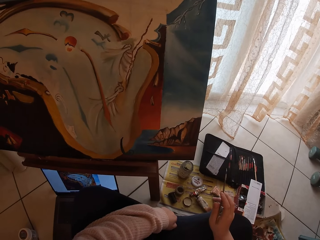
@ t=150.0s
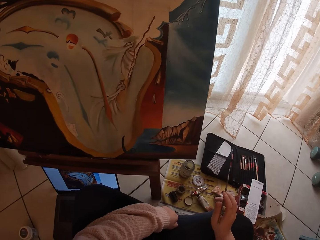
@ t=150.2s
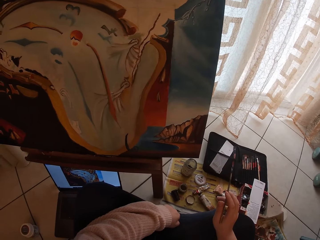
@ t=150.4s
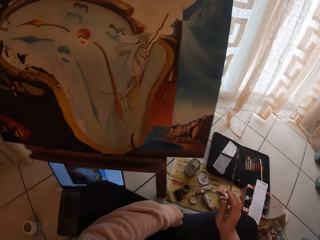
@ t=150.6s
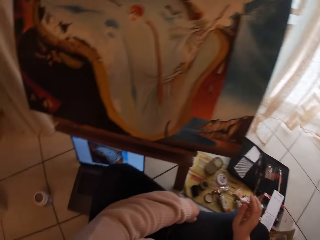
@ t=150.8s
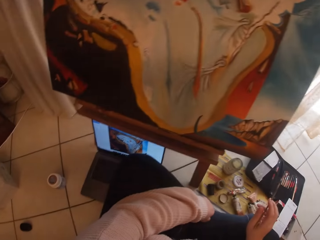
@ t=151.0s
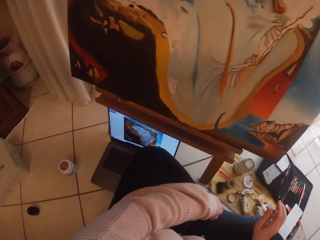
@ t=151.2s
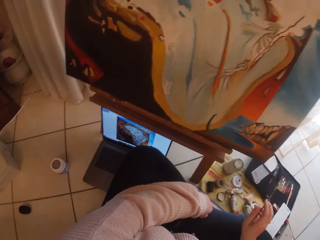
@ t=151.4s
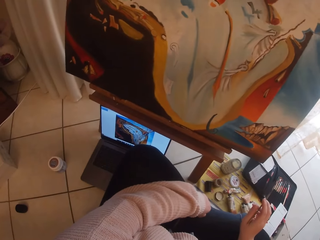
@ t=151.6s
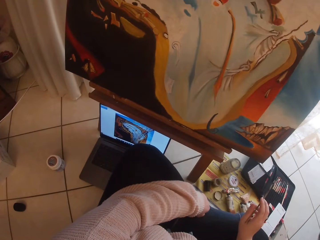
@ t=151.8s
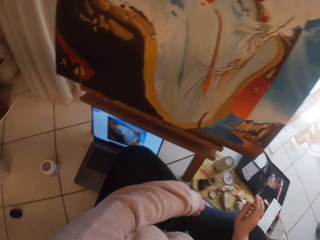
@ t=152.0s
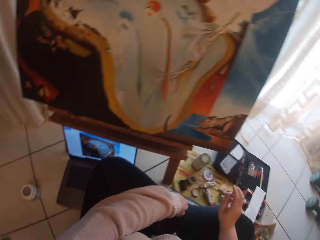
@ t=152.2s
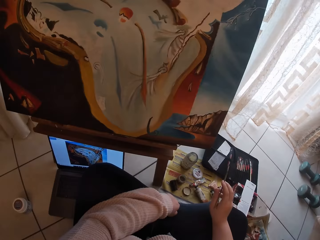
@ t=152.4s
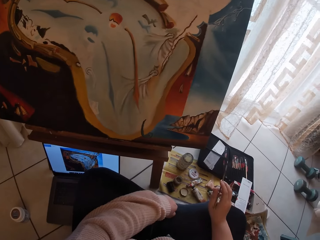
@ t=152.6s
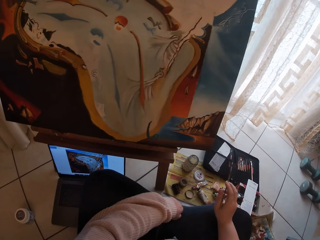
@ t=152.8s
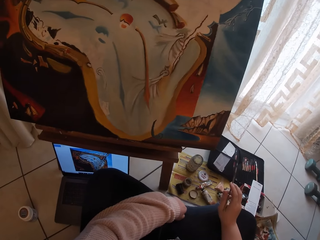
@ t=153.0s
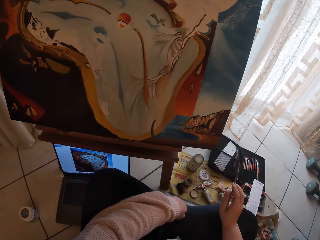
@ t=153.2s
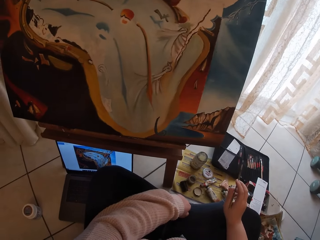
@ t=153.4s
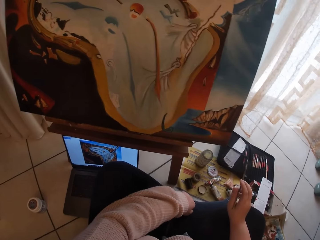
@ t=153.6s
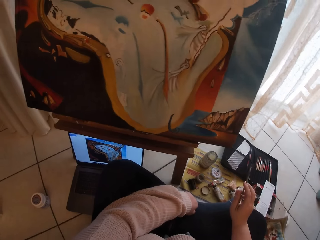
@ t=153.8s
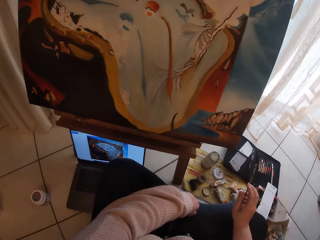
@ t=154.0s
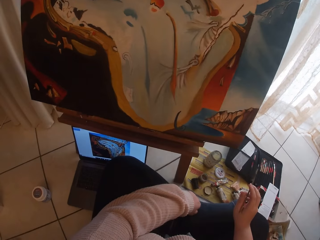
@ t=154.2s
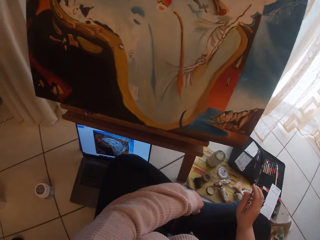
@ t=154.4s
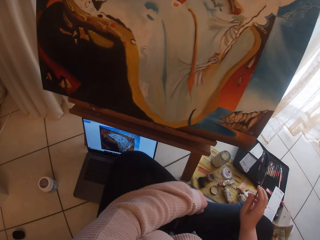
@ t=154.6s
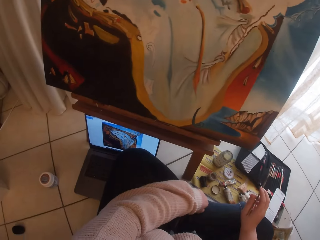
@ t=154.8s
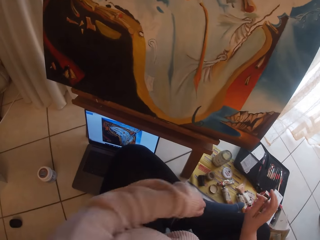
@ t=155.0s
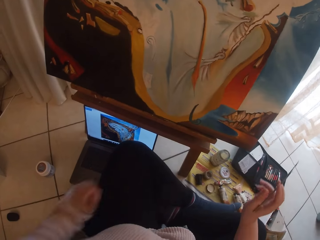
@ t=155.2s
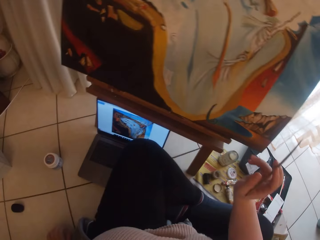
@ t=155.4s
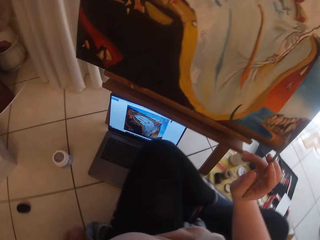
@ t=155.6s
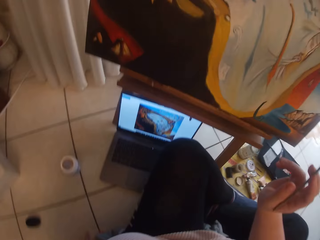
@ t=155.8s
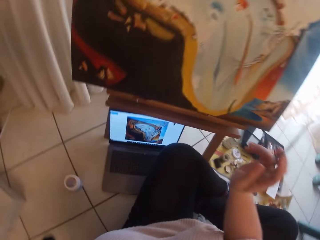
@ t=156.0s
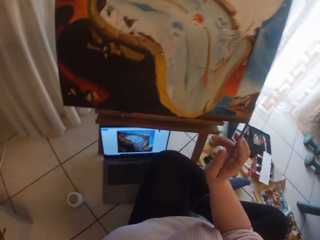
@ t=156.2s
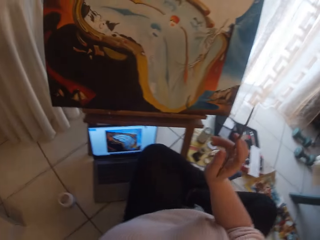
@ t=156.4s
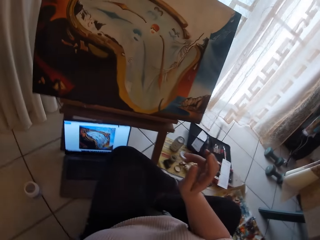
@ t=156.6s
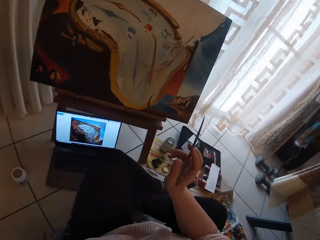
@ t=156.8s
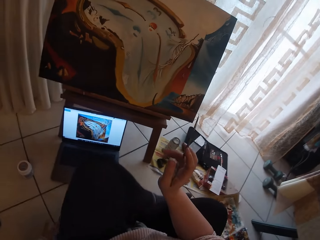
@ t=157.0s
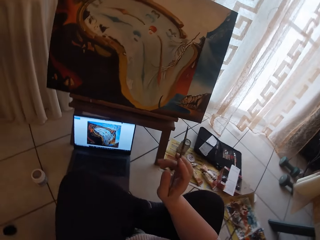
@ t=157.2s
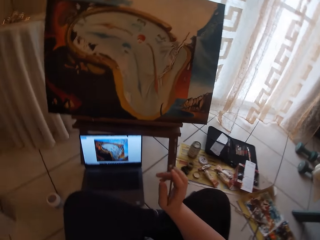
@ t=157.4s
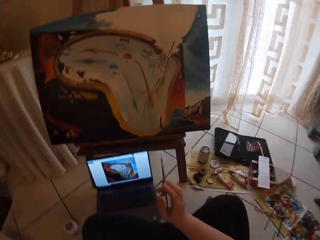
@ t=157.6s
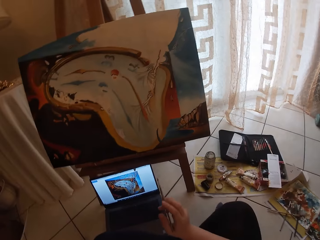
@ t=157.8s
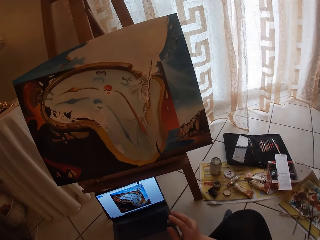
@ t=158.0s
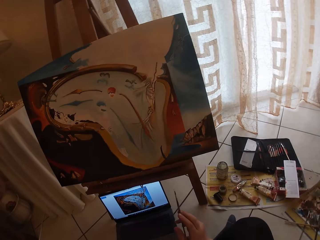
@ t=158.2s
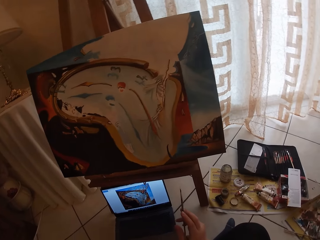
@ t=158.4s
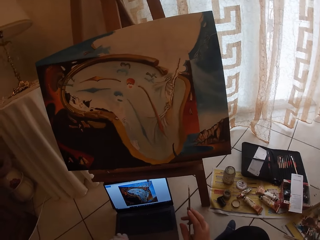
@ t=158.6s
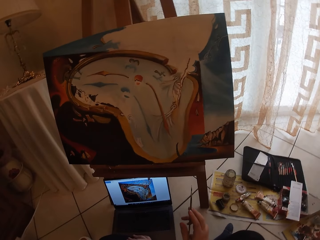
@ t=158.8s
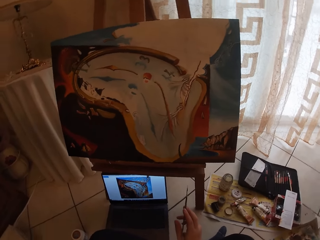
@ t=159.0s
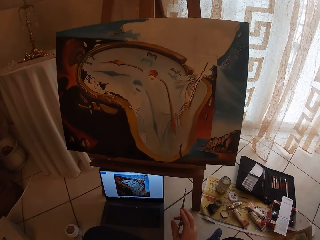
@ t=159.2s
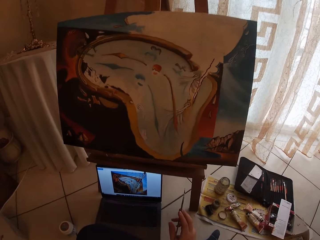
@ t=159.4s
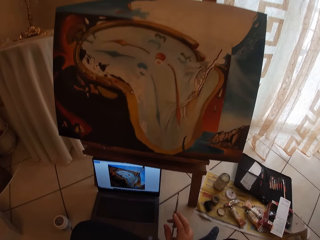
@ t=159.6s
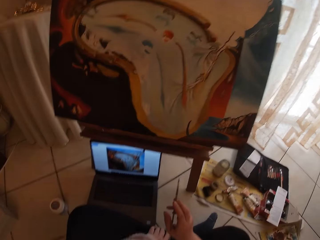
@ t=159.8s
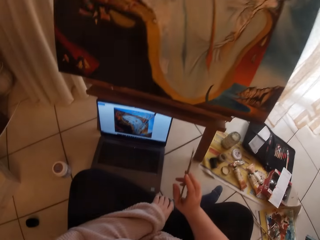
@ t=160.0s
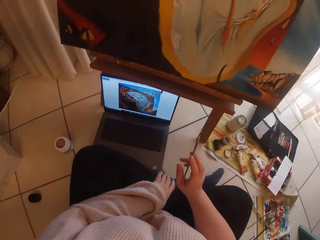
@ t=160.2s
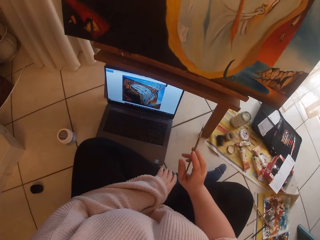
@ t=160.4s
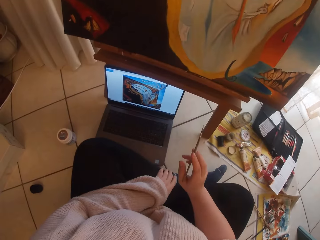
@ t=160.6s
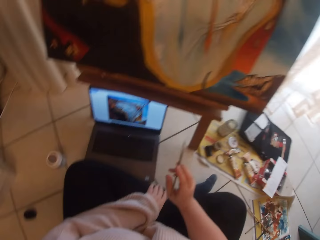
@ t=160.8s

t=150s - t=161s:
The camera wearer moves her body.

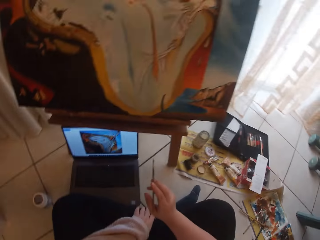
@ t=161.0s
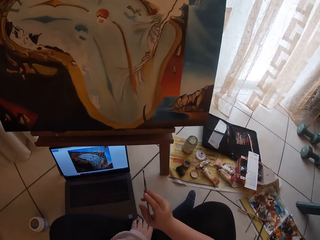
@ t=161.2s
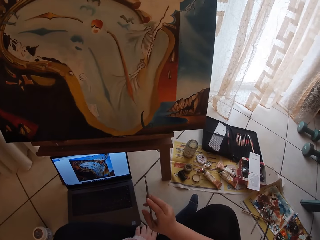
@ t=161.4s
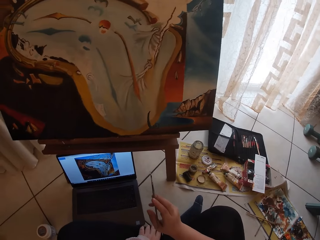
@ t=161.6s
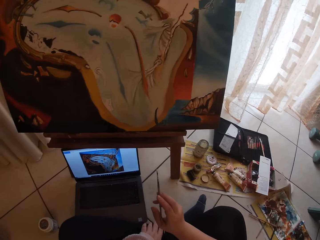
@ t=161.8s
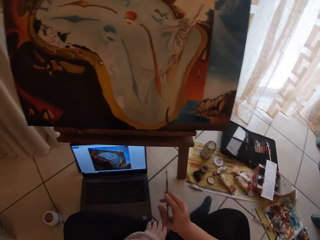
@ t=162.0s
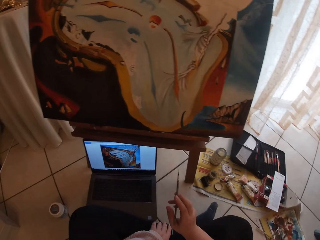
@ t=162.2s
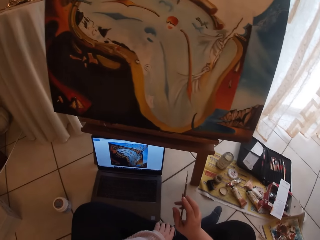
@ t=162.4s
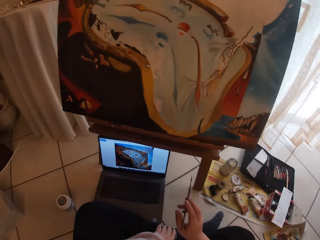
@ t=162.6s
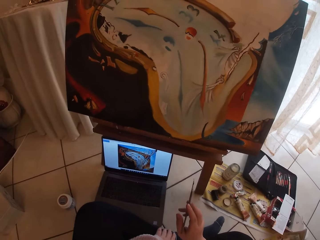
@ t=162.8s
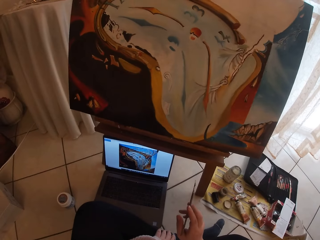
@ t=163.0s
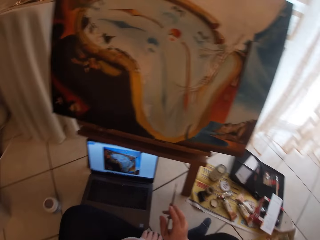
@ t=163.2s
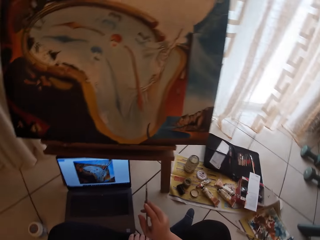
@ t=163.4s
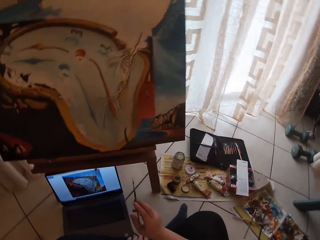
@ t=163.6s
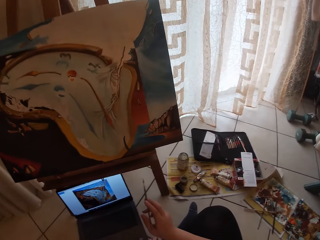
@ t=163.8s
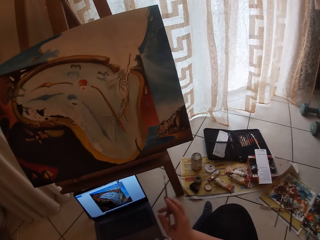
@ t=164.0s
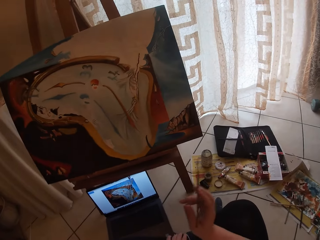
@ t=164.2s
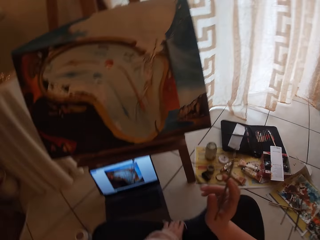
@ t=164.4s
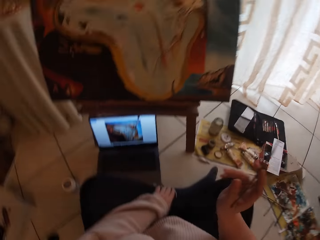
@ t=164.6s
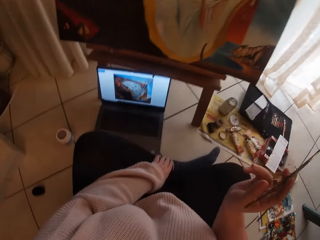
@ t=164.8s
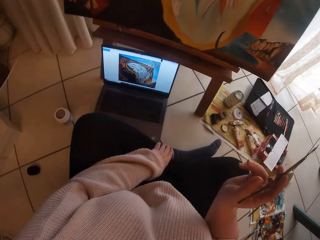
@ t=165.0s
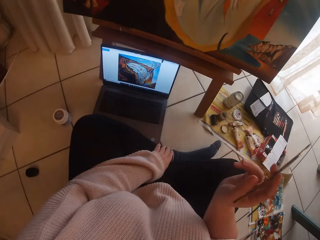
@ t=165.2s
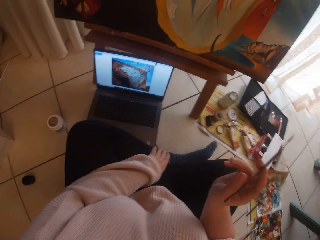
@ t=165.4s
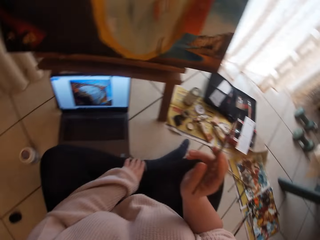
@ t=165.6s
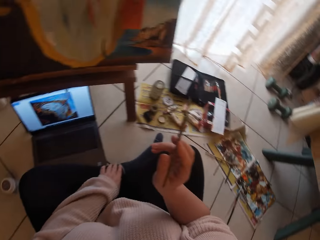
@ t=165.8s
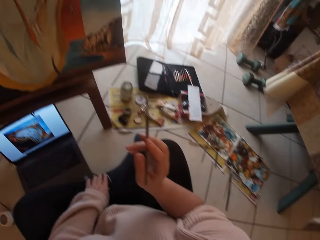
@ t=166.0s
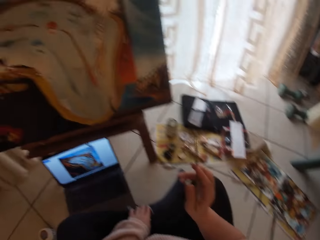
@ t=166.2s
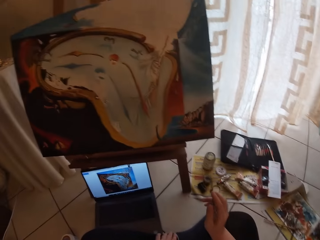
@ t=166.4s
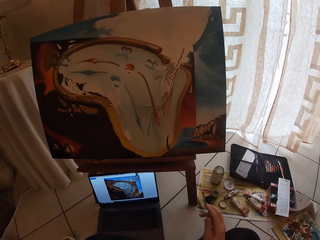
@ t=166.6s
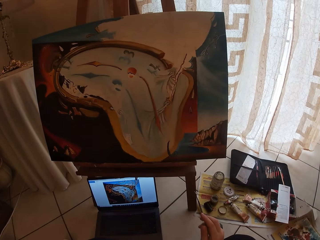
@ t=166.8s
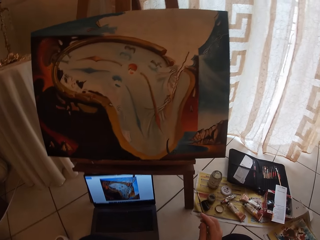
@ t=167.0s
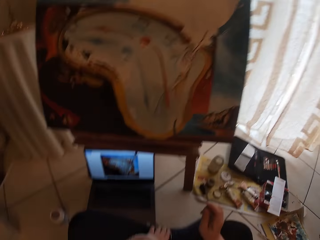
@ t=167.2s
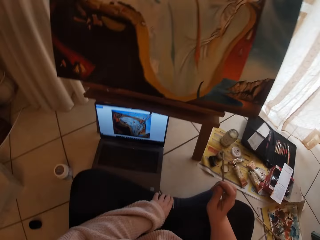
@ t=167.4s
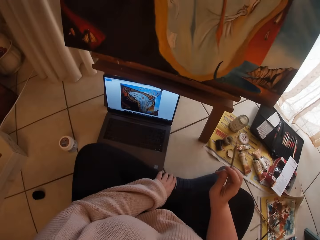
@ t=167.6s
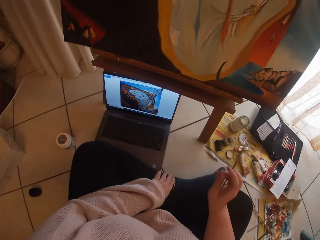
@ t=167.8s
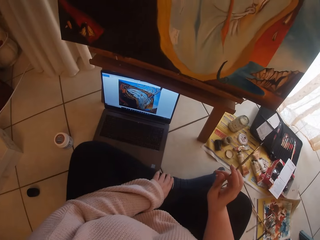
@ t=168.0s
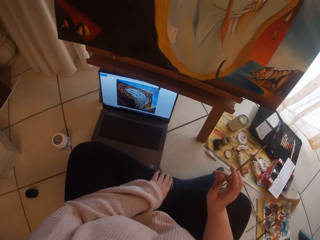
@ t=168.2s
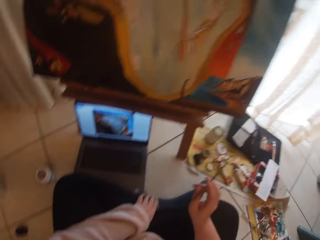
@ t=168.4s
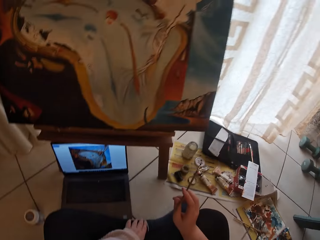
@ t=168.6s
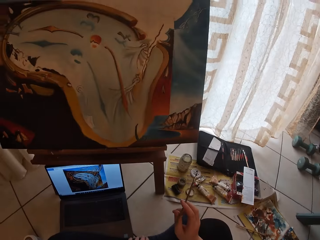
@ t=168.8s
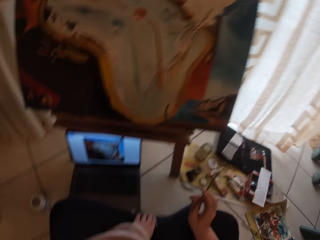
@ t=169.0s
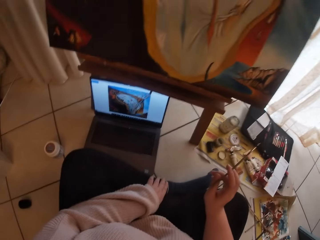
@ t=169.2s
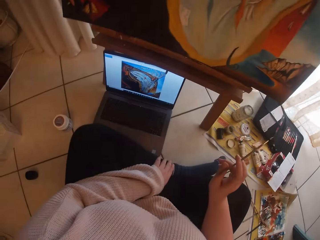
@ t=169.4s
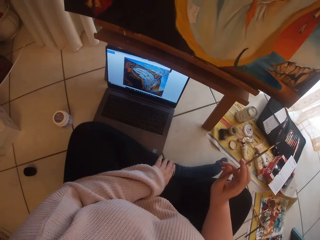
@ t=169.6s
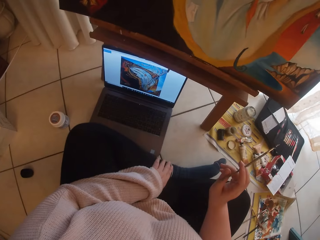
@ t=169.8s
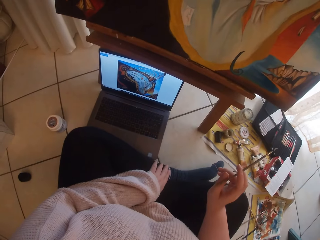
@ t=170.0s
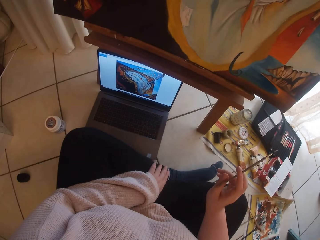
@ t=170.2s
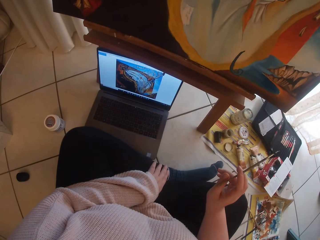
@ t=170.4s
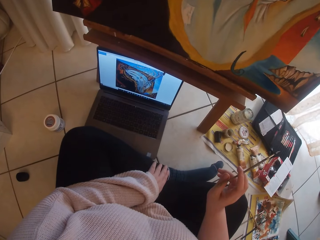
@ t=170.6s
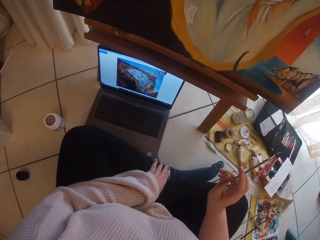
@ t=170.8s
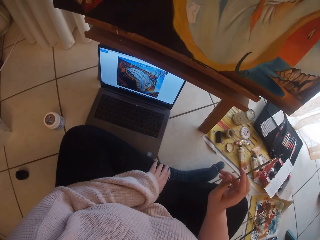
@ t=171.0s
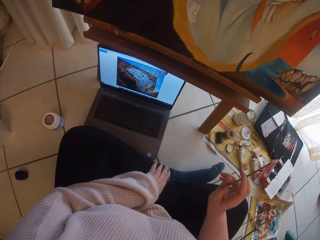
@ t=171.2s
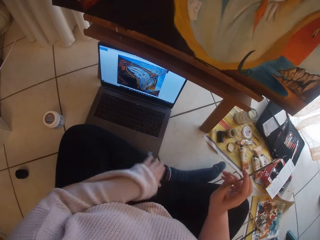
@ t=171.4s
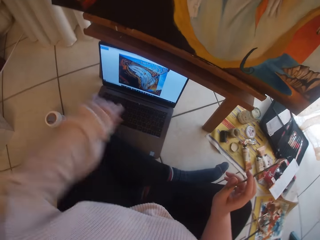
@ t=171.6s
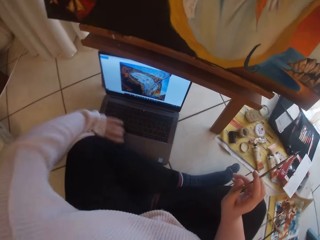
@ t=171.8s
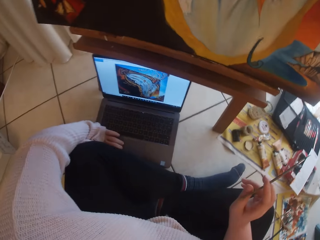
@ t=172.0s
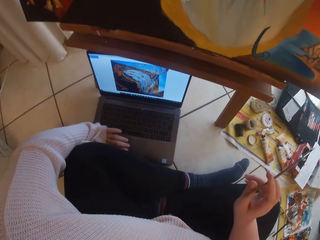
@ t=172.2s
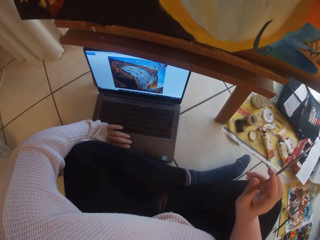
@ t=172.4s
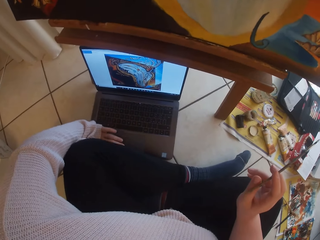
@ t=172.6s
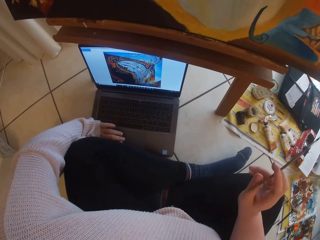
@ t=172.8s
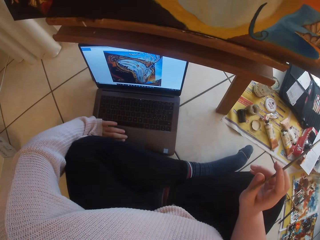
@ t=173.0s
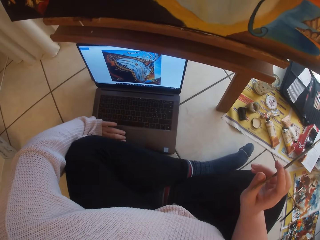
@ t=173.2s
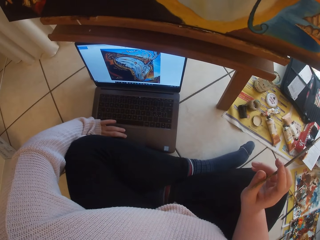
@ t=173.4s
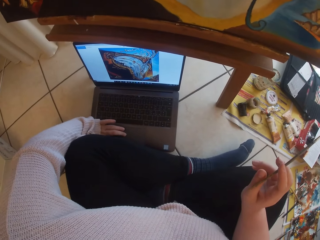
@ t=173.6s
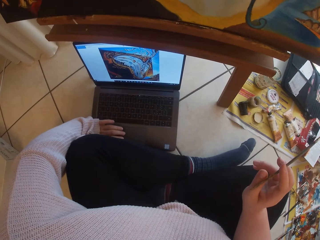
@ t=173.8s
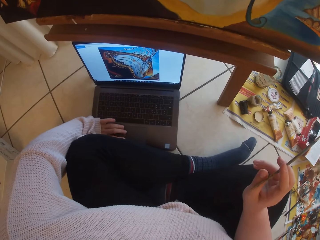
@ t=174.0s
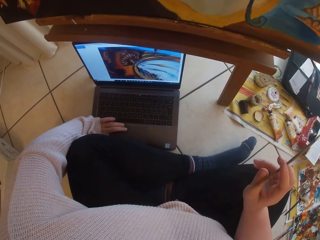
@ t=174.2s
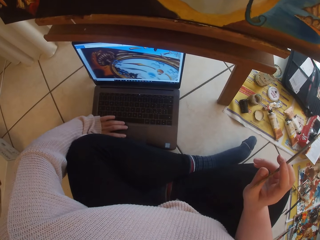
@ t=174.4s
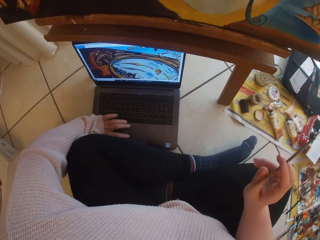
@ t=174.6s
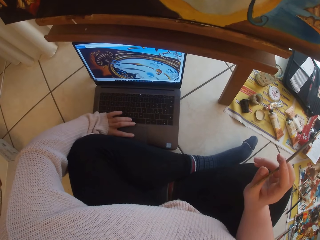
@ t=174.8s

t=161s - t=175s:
The camera wearer looks around the painting. She uses the laptop on the ground with her left hand.
